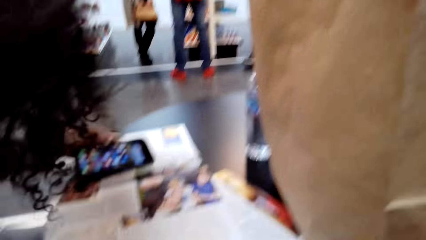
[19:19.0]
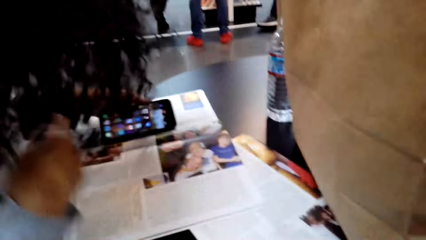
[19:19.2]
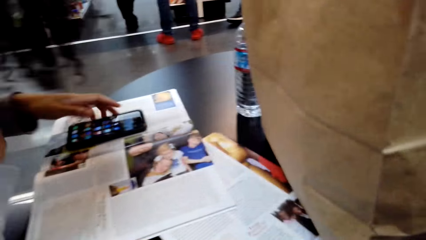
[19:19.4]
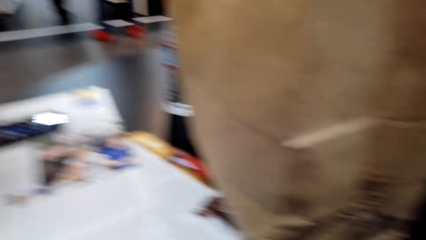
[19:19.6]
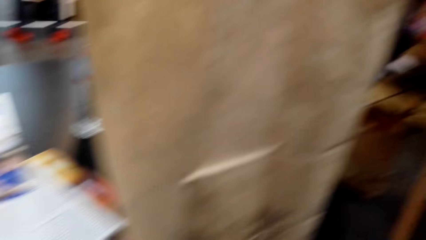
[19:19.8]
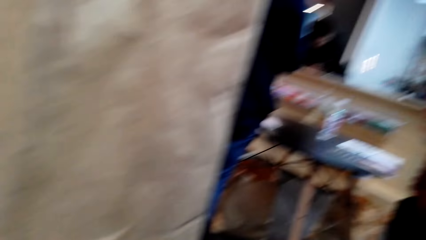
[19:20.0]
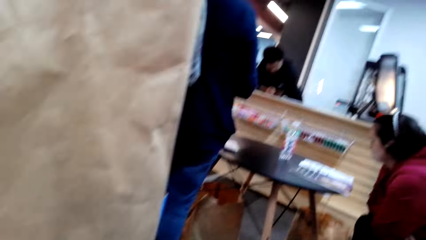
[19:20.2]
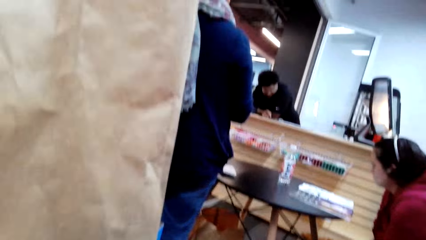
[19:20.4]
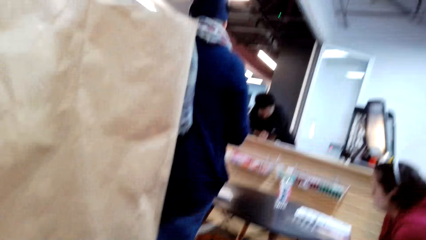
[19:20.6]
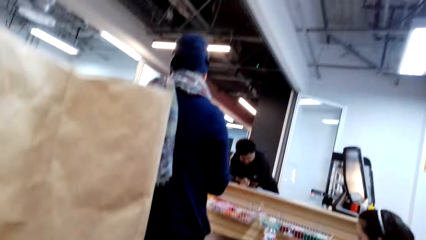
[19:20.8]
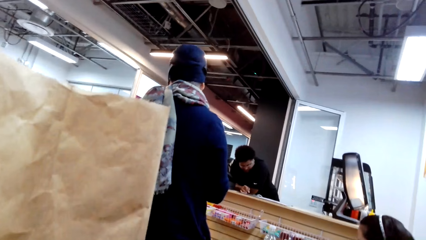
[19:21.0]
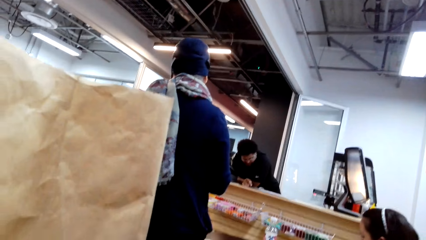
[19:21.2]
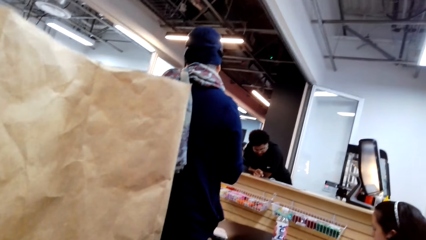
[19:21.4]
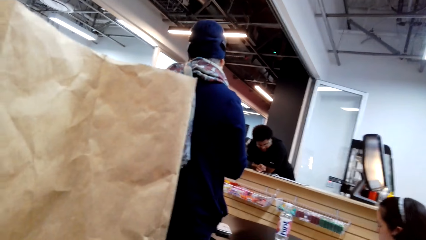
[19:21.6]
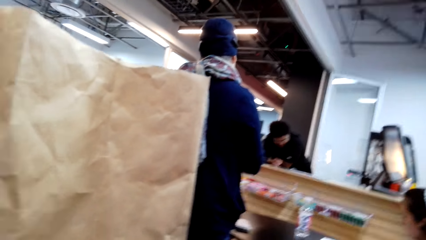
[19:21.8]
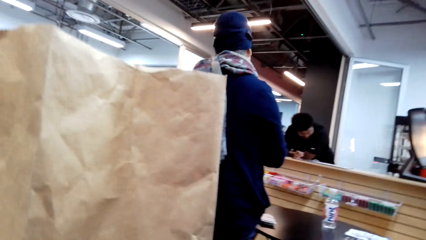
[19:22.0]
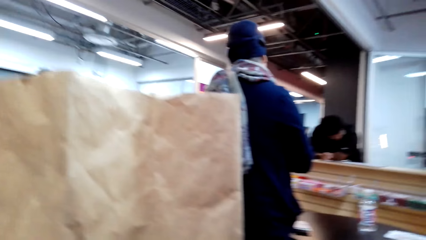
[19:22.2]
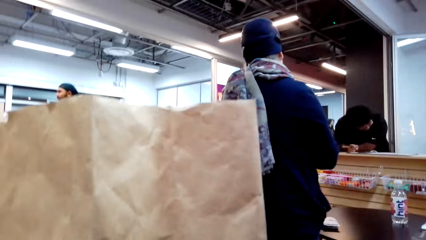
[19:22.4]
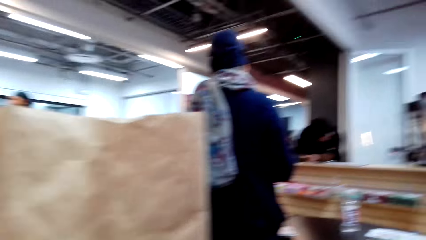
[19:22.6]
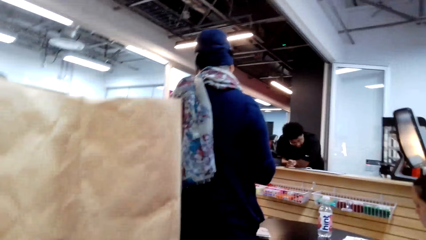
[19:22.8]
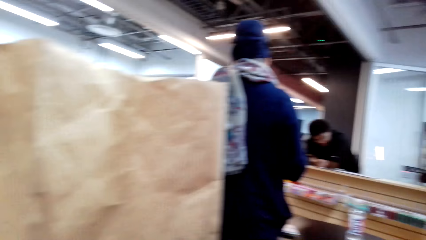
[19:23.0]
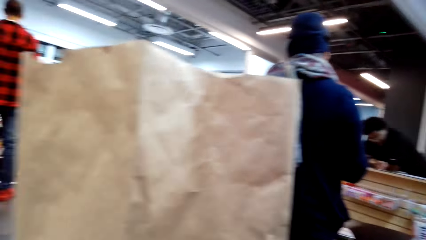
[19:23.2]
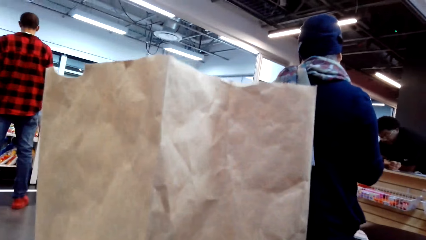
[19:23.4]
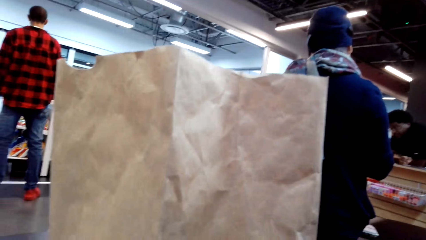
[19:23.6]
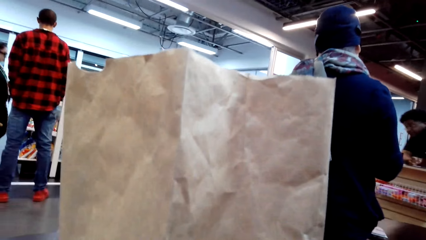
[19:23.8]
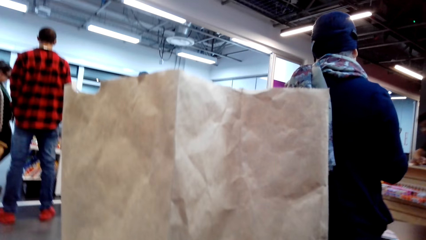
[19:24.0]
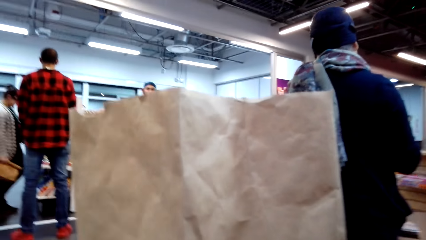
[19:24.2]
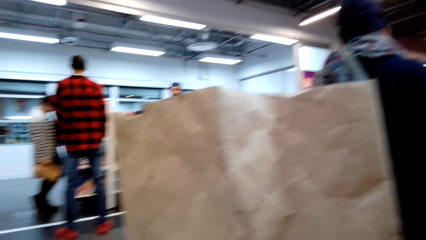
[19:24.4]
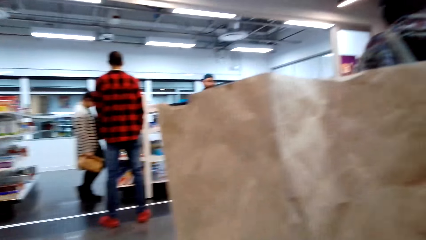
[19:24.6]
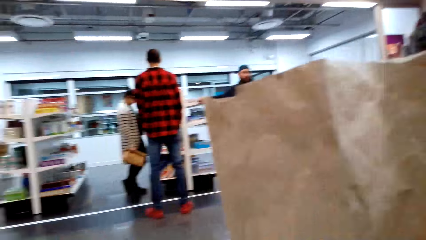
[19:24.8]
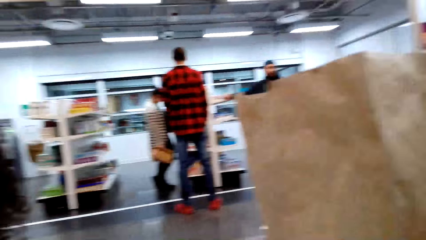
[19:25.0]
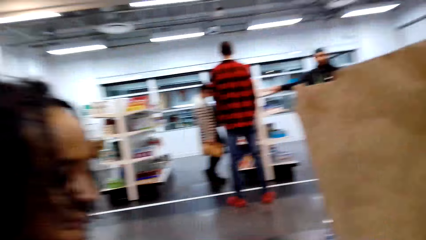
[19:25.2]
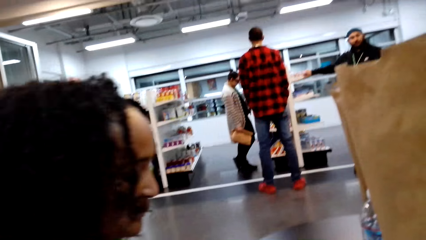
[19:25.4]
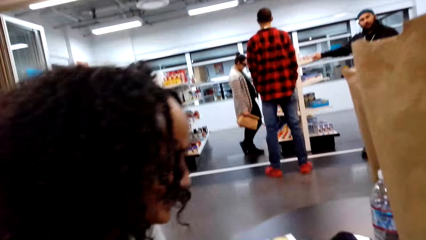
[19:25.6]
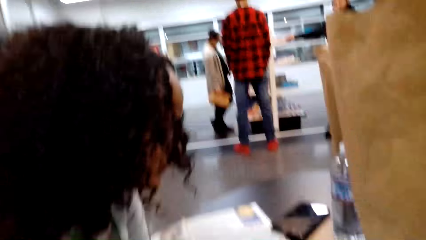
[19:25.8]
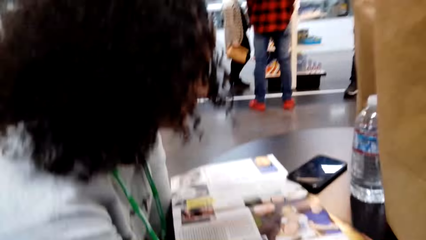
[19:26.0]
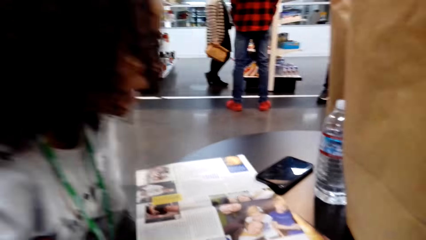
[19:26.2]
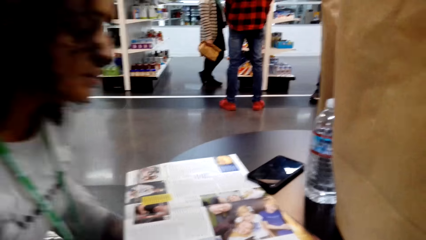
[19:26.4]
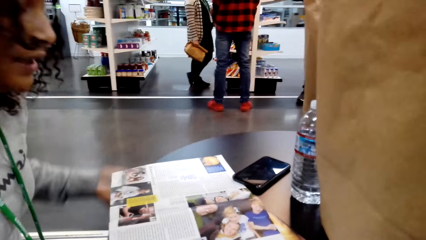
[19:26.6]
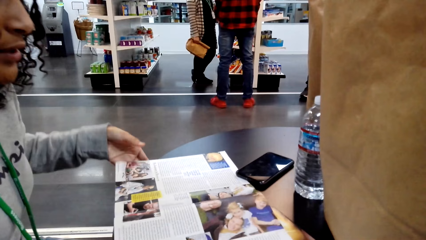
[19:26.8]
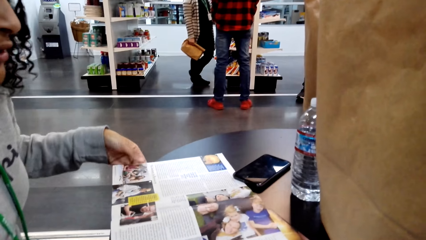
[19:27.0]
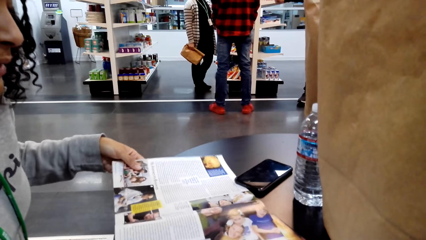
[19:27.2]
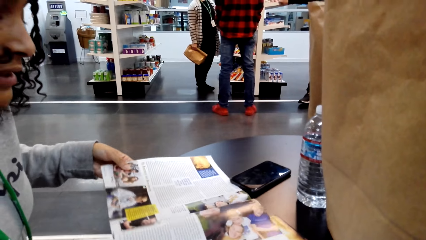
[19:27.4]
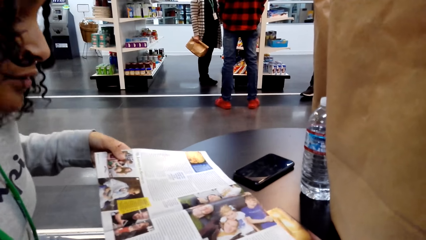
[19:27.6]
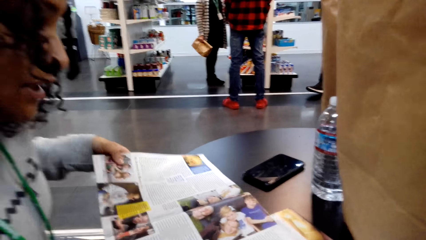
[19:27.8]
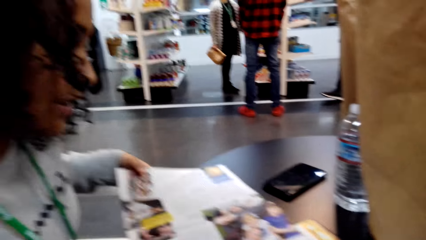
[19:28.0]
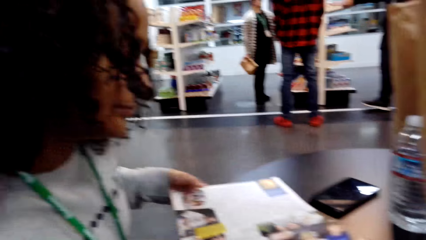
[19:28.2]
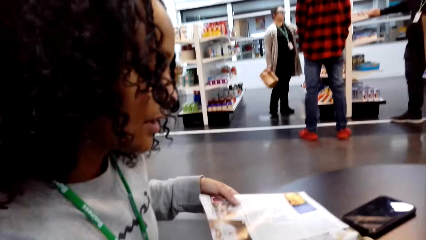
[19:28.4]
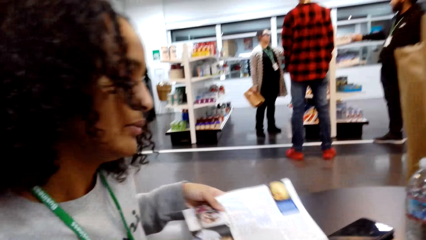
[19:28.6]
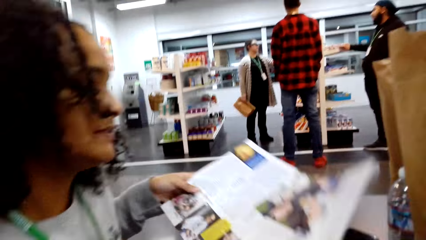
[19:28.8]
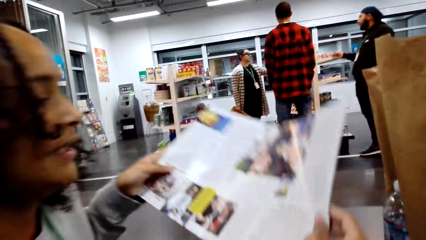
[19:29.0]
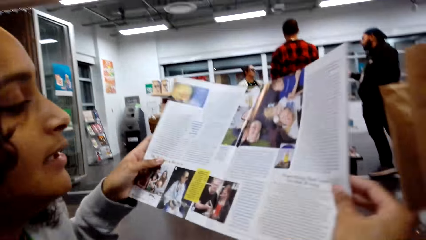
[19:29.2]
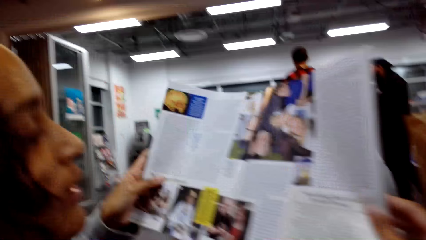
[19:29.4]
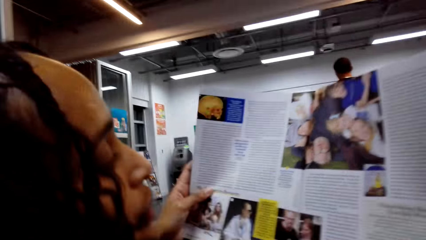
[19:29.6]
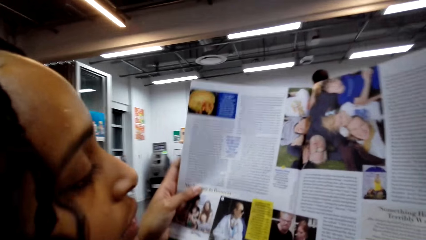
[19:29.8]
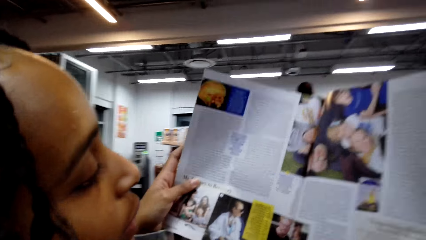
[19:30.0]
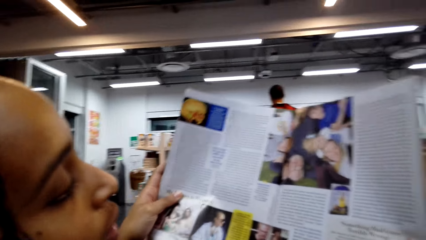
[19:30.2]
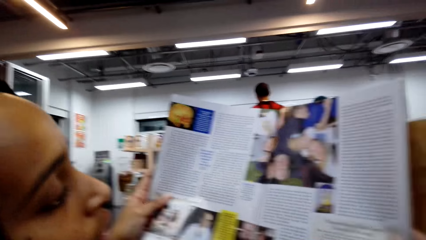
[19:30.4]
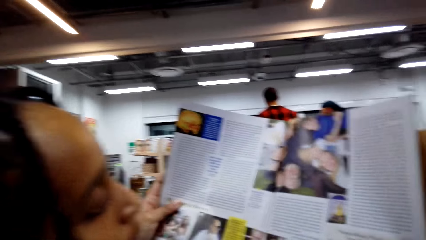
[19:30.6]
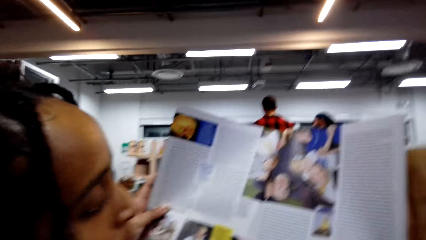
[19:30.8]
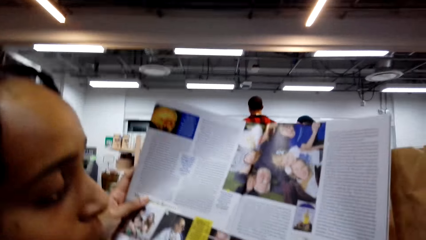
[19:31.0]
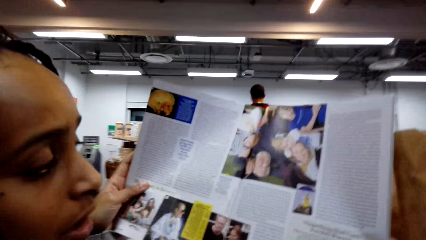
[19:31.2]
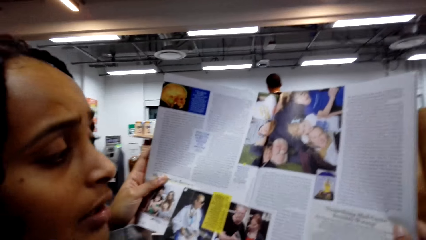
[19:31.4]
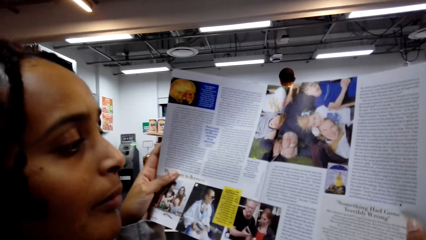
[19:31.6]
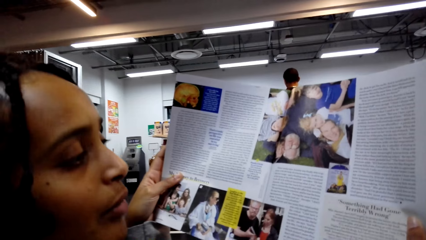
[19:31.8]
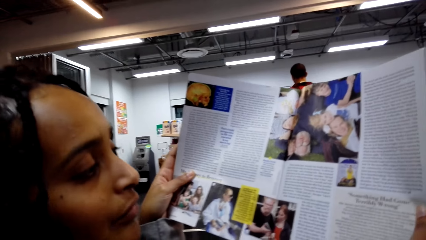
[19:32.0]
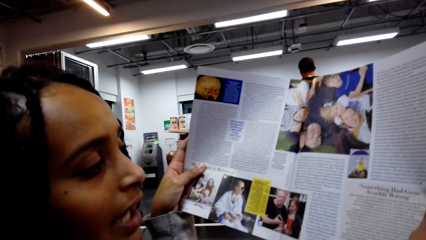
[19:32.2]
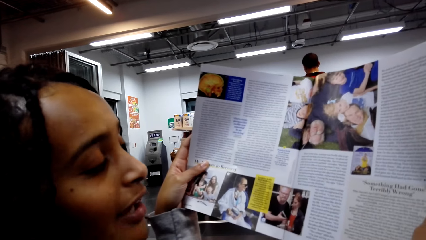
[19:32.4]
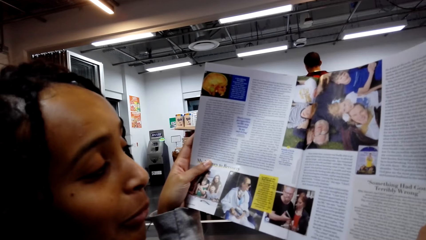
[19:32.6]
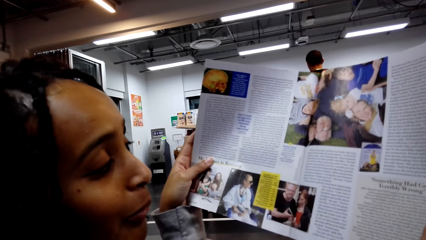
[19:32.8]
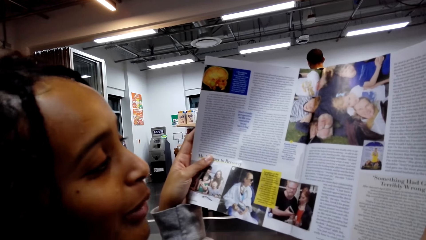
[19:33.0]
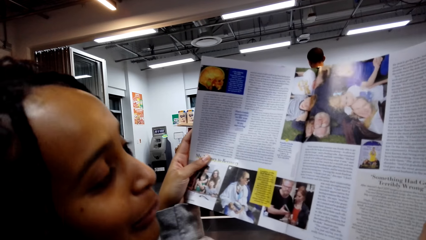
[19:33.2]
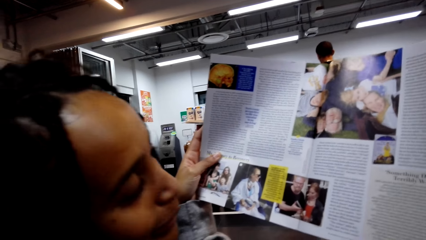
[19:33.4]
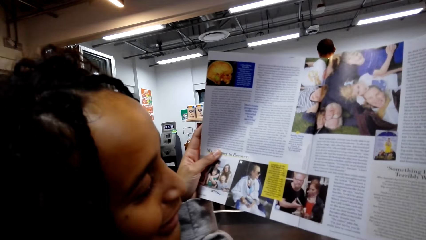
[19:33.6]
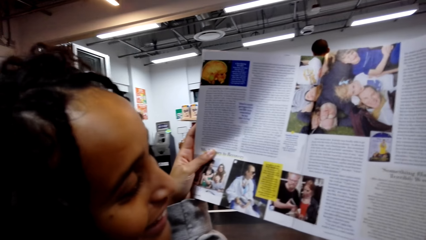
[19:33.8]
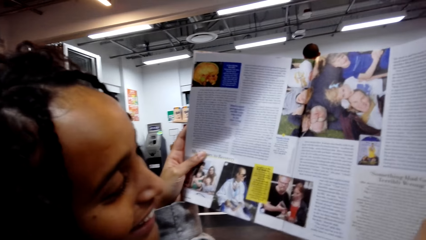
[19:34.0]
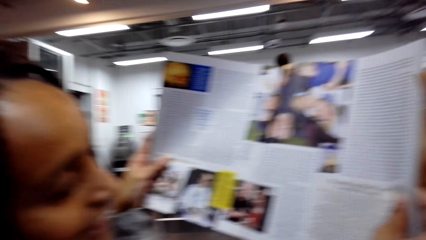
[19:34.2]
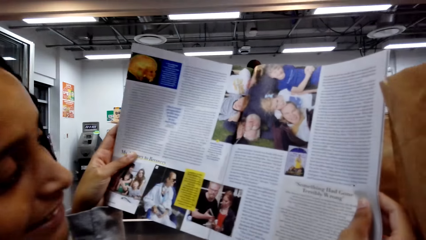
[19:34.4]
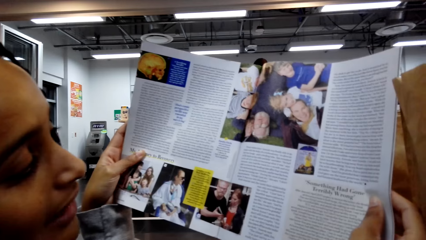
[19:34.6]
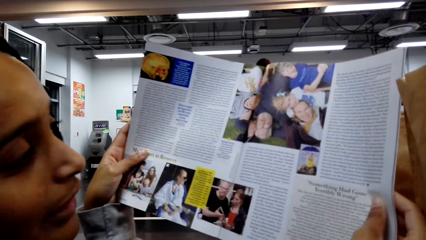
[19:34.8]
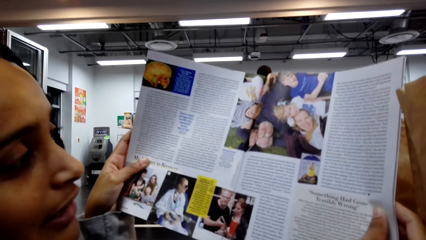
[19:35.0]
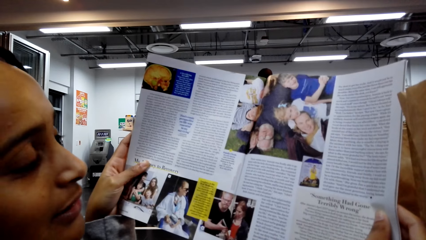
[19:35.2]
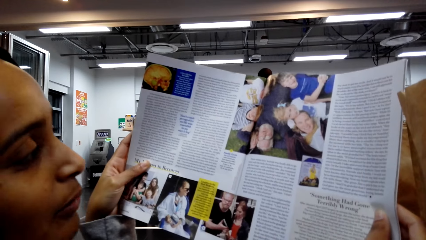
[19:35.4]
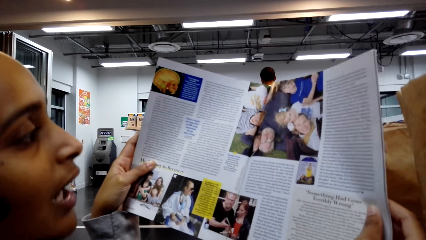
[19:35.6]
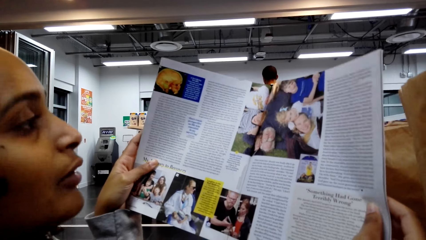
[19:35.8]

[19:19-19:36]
A lady puts the phone on the table. The camera wearer looks around. The lady talks, pulls a magazine and picks up the magazine.
